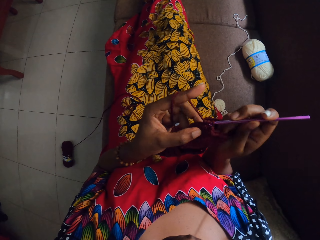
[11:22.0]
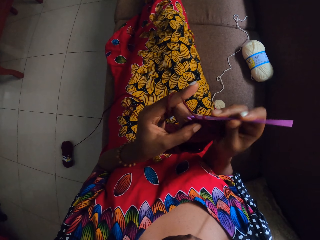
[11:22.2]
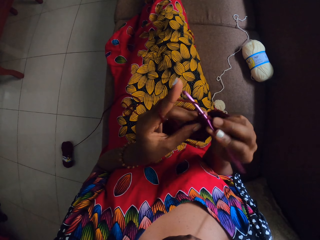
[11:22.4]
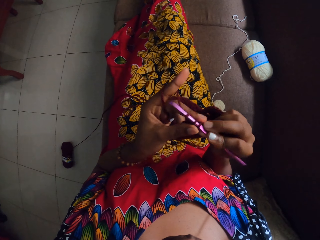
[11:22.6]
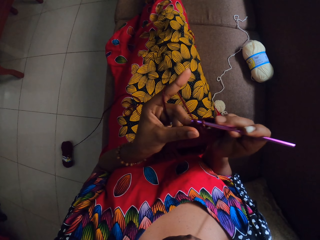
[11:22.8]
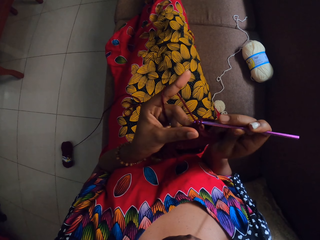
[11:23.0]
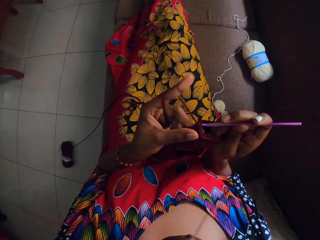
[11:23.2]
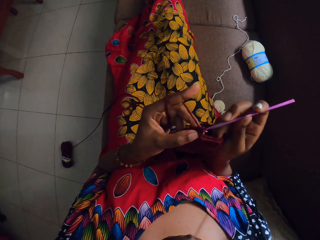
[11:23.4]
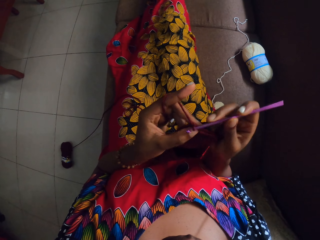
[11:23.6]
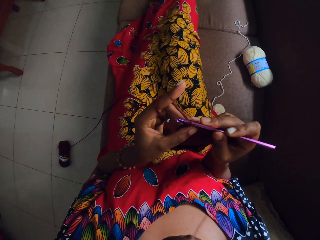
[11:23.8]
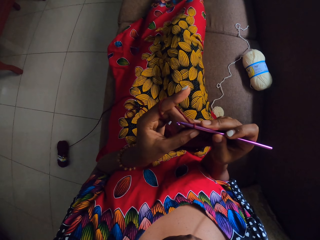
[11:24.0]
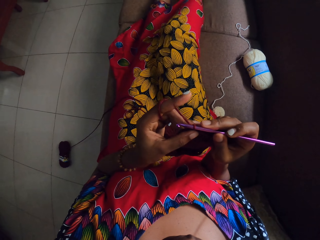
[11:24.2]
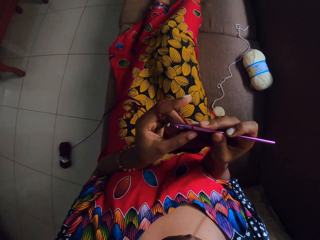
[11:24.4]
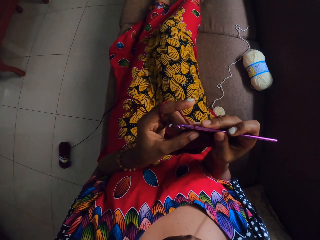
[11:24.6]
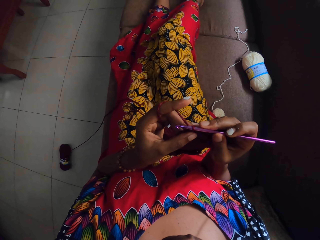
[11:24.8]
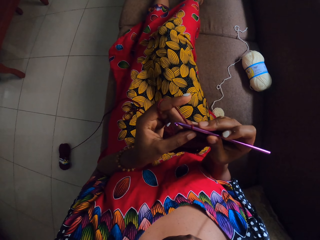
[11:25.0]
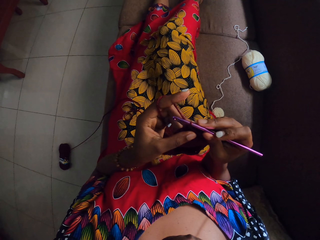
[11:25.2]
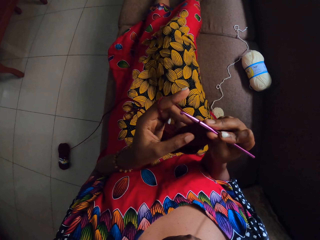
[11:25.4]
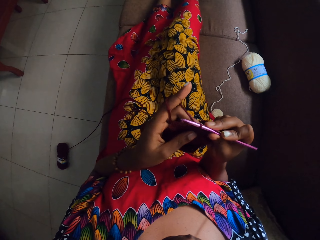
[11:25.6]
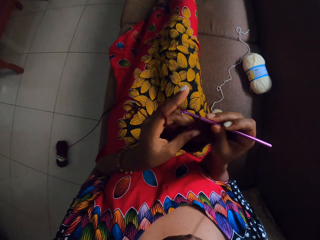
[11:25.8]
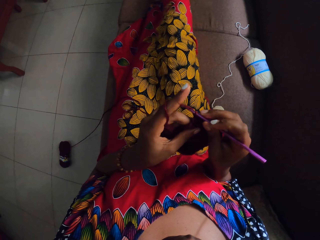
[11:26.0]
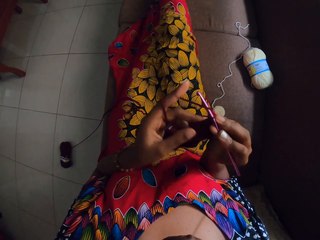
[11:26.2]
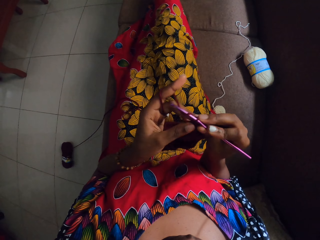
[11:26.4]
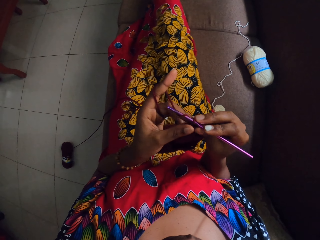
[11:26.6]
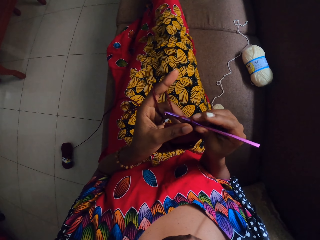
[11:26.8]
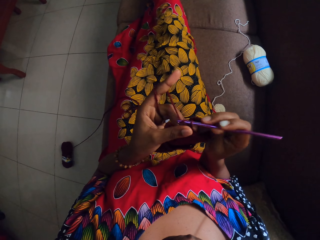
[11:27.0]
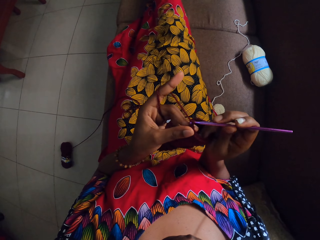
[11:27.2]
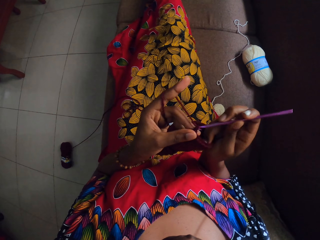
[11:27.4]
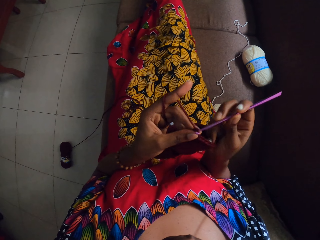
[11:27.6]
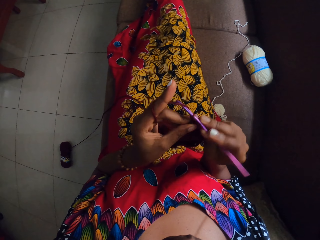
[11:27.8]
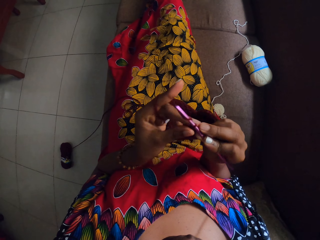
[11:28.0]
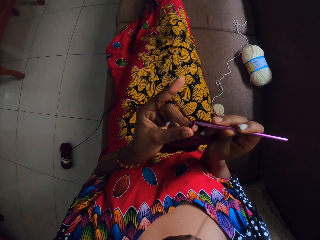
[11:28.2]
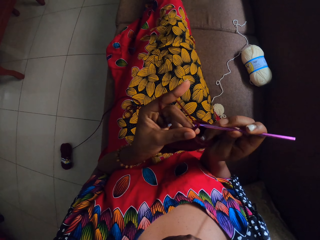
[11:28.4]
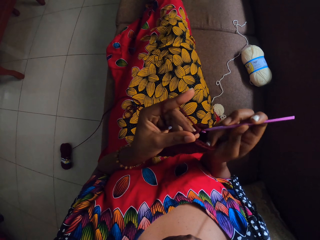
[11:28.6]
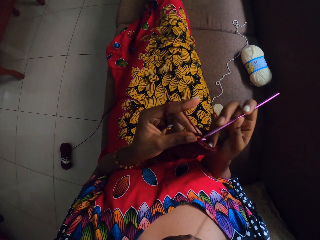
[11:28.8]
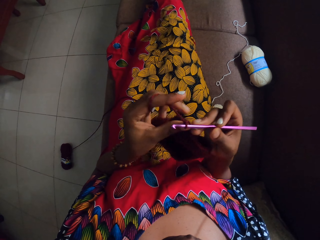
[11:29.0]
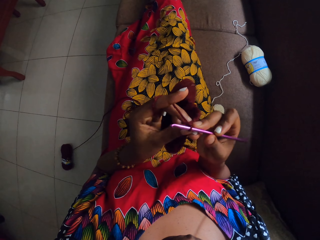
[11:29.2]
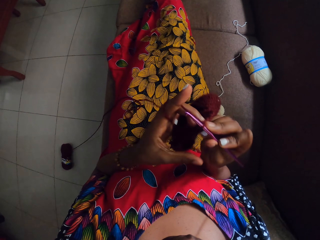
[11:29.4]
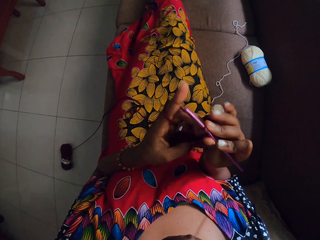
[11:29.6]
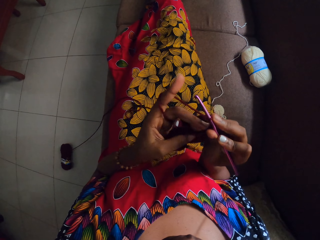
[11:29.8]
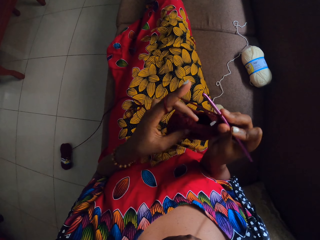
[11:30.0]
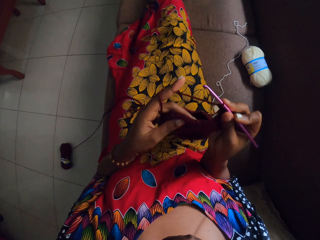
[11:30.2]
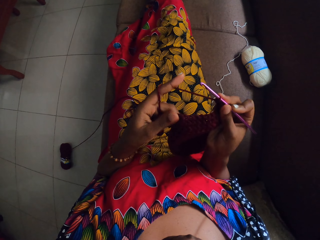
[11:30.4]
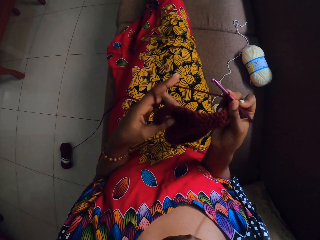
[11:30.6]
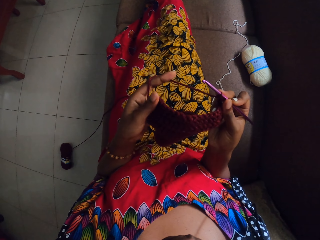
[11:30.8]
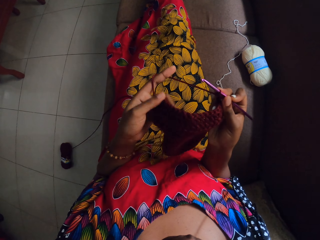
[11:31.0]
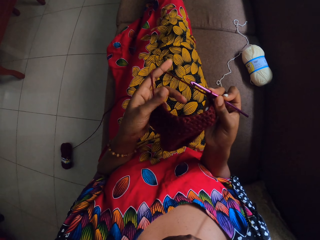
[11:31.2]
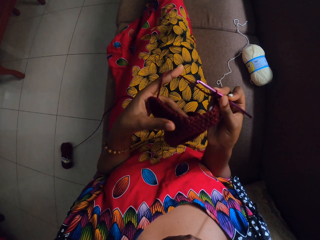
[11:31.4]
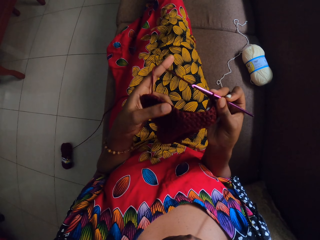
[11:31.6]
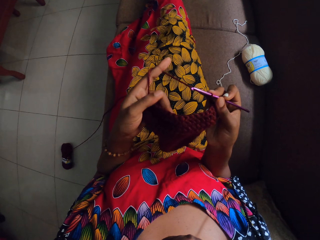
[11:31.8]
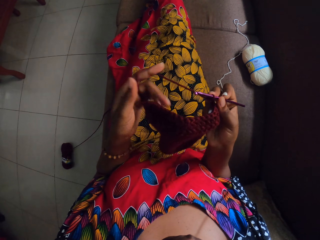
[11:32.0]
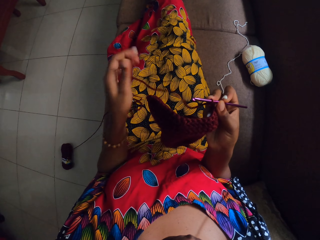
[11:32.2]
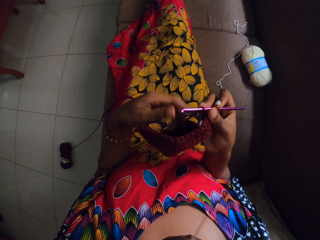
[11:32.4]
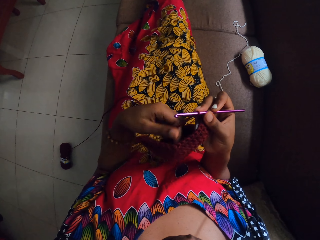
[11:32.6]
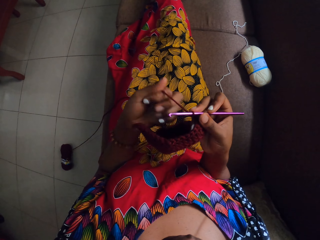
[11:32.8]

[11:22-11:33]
The camera wearer adjusts her right leg on a chair. She crochets the crochet cloth. She turns the crochet cloth. She presses the crochet cloth.

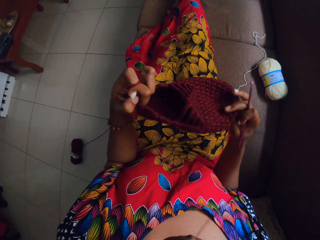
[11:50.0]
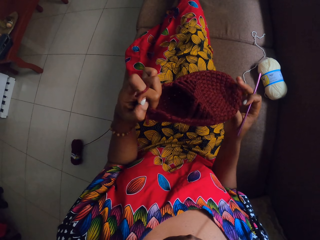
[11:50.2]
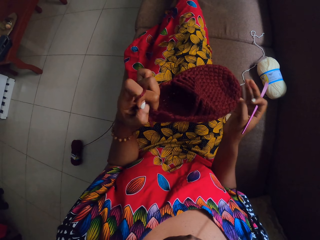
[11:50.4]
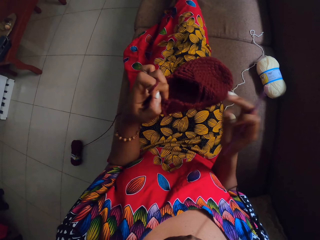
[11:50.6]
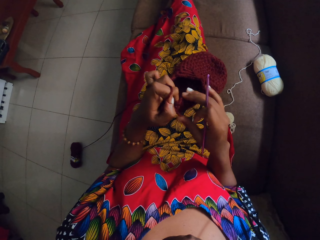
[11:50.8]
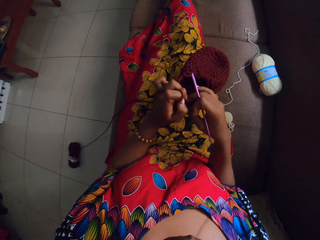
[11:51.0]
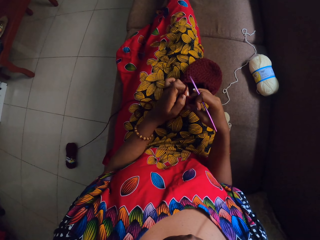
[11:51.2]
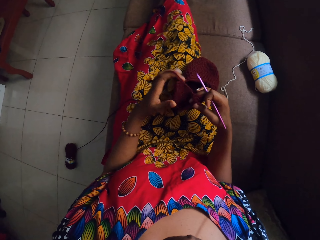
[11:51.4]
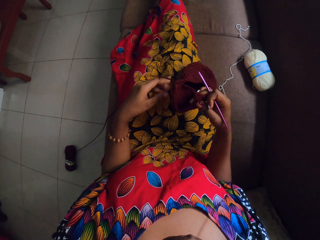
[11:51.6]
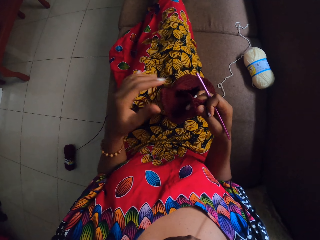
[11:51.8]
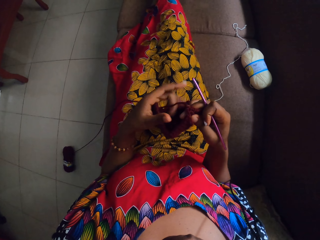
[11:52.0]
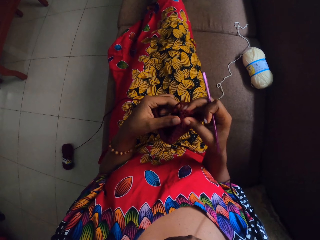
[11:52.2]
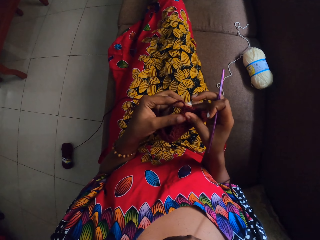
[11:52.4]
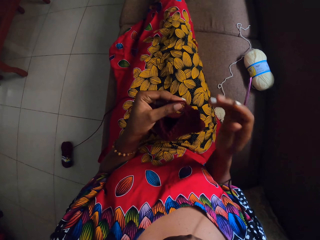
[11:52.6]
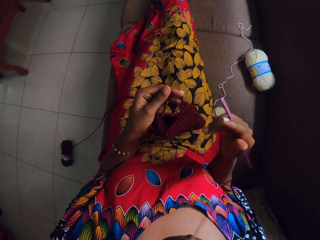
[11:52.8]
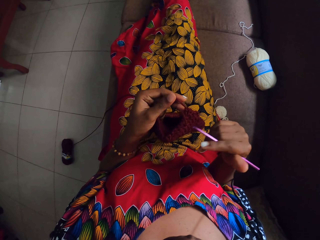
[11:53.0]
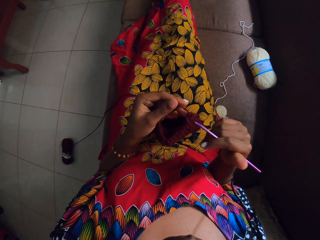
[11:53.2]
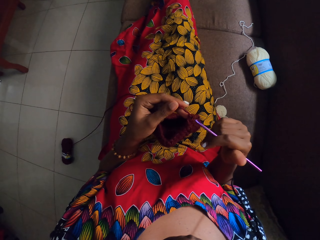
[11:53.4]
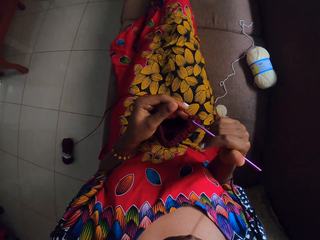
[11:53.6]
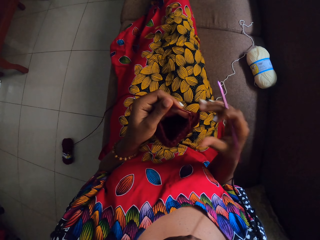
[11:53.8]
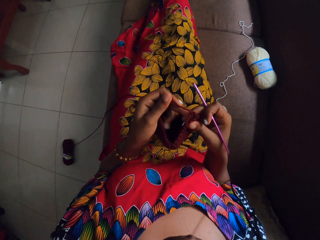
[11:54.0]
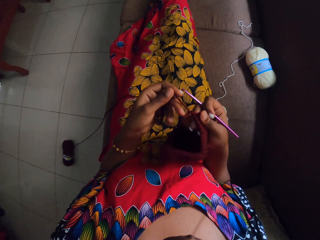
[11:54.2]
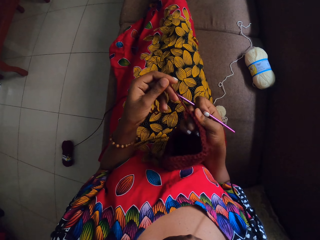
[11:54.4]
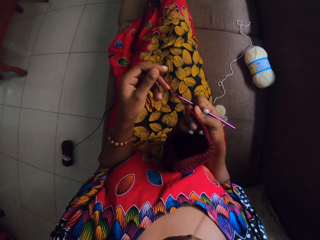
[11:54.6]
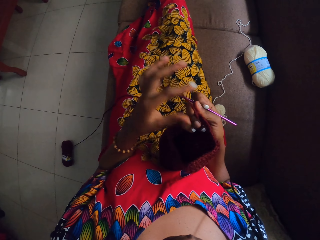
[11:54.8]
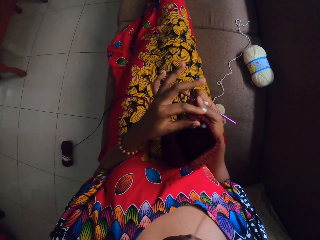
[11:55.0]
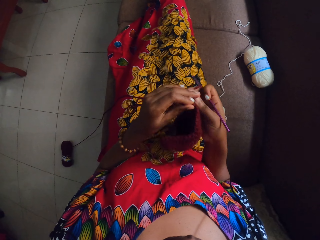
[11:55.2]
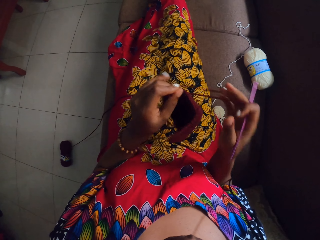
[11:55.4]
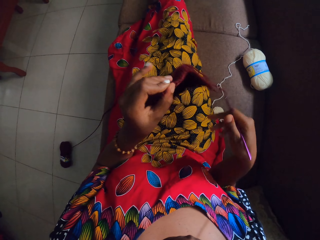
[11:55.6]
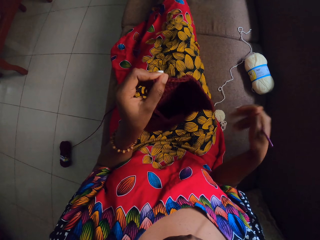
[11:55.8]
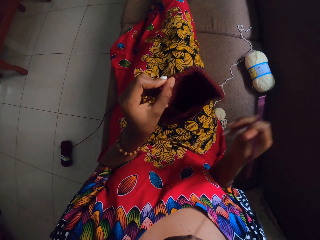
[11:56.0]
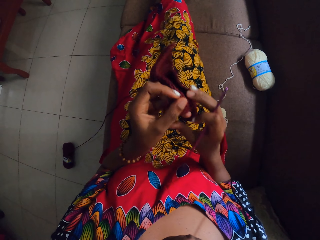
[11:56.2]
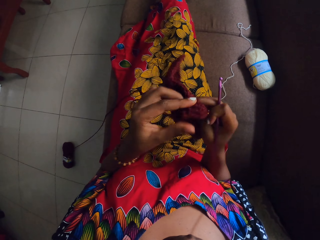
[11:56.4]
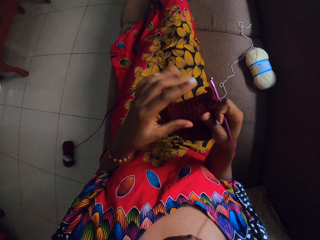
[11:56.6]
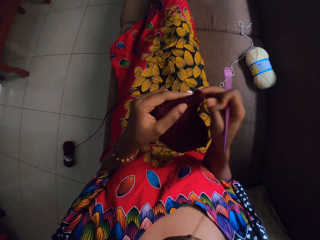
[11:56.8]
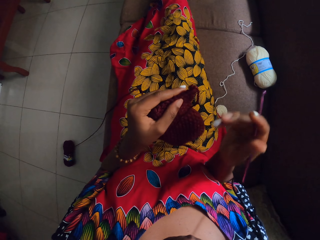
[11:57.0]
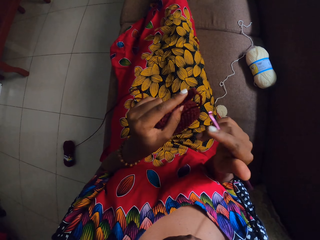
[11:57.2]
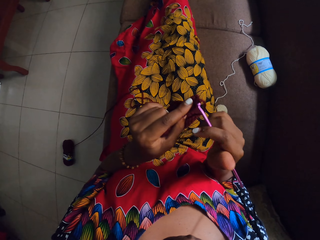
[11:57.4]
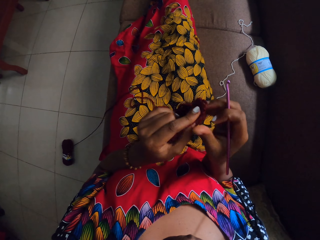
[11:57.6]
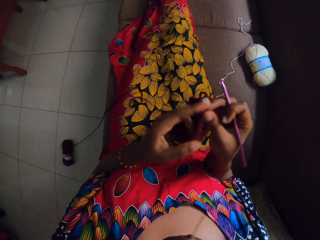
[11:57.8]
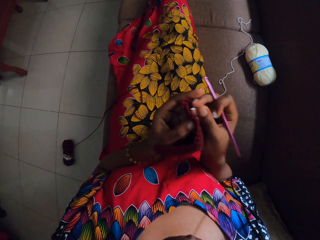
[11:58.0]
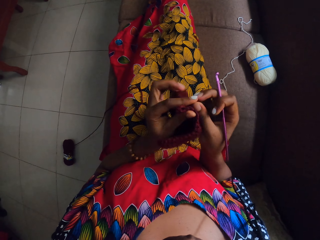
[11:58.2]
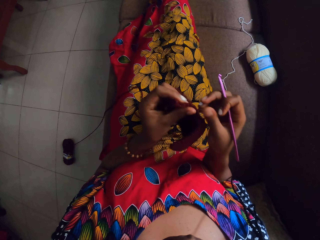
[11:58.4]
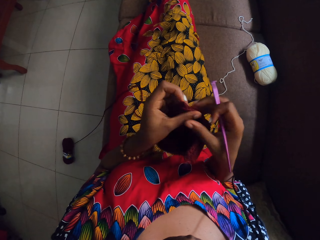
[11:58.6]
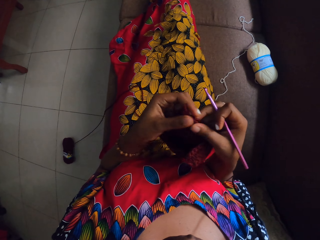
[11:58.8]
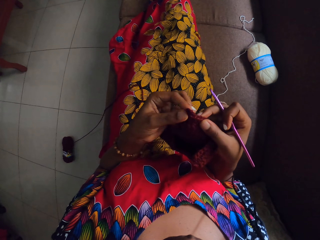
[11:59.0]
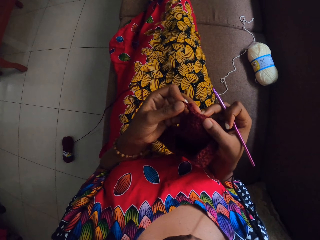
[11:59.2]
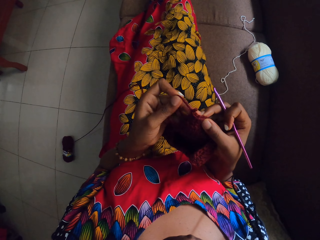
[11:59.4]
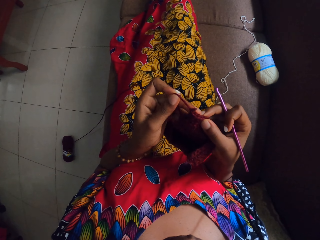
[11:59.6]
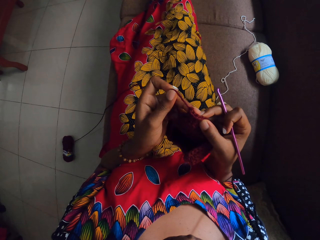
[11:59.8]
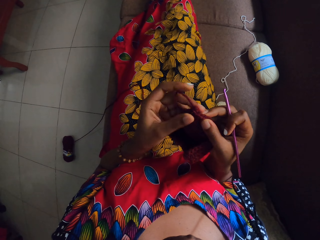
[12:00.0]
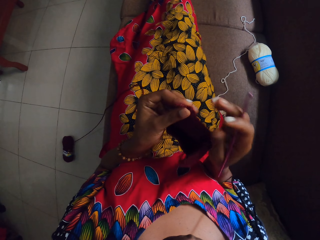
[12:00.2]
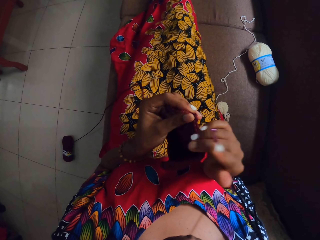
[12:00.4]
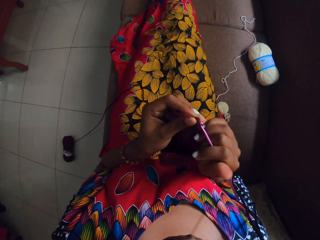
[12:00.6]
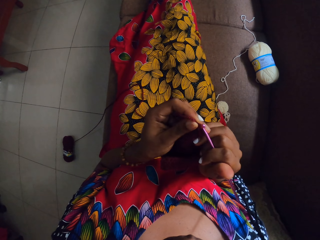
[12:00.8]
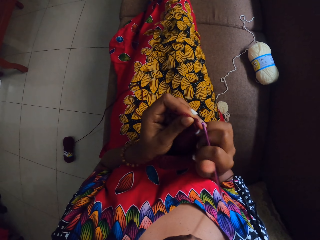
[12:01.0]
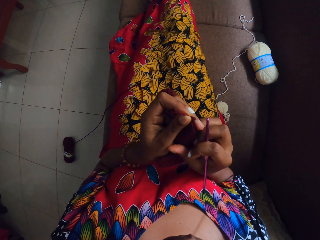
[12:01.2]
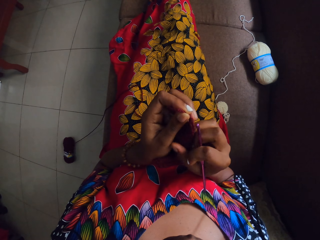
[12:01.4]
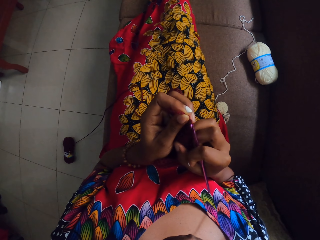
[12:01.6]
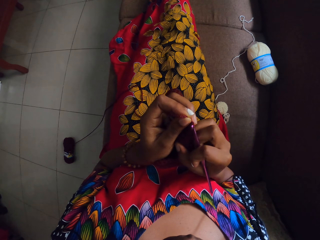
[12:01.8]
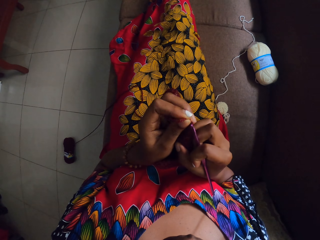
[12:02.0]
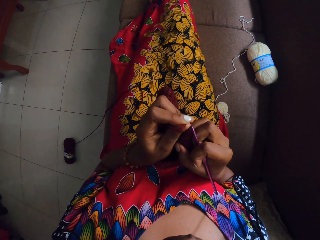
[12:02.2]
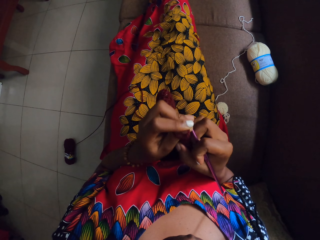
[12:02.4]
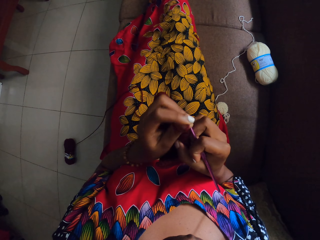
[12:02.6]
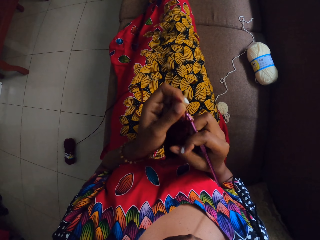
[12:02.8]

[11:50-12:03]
The camera wearer pulls the thread. They turn the crochet cloth. They pull the thread. They put the crochet hook in the crochet cloth.
